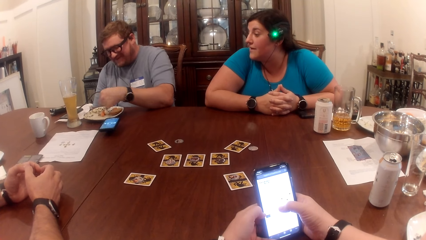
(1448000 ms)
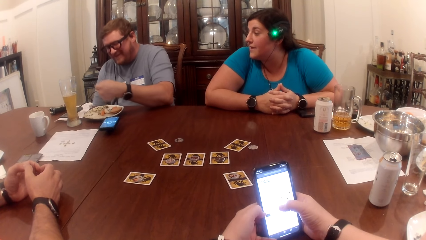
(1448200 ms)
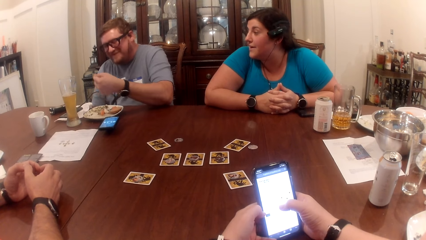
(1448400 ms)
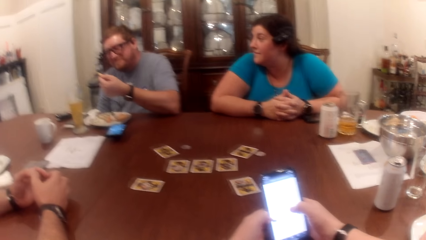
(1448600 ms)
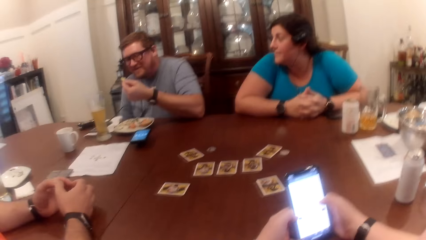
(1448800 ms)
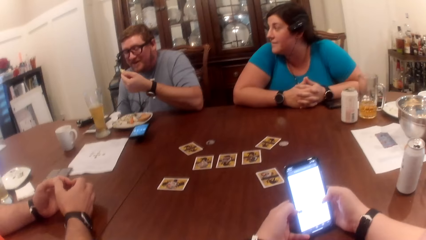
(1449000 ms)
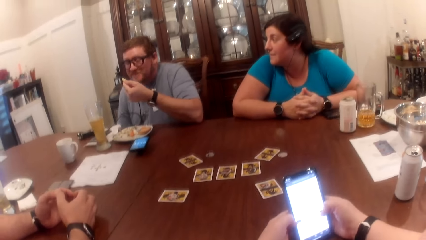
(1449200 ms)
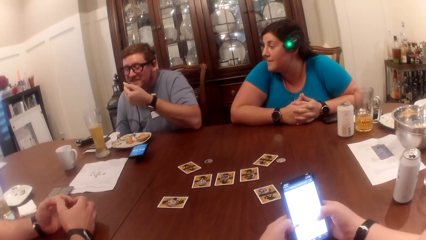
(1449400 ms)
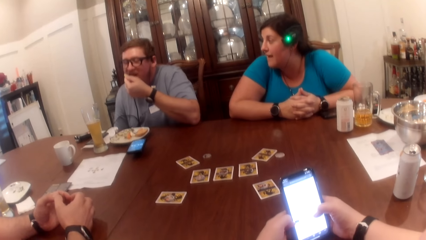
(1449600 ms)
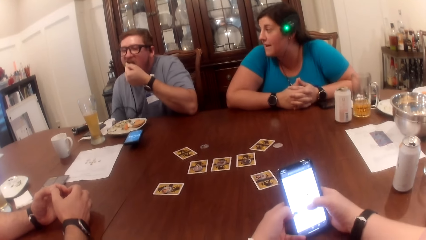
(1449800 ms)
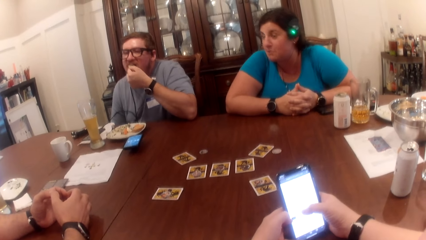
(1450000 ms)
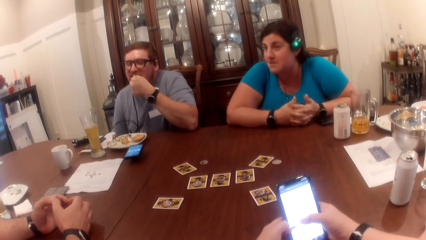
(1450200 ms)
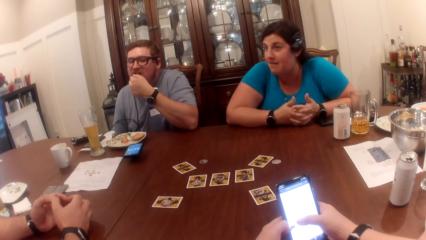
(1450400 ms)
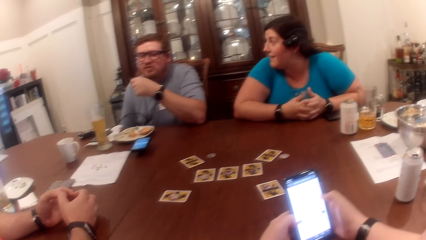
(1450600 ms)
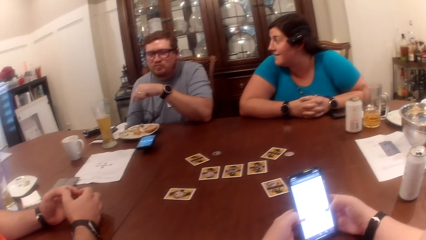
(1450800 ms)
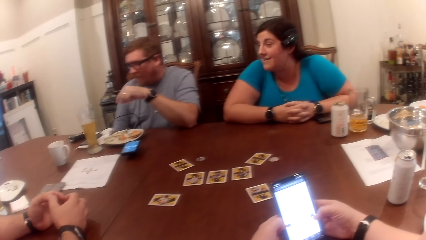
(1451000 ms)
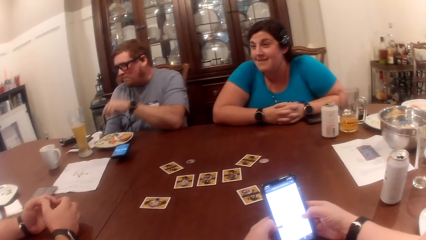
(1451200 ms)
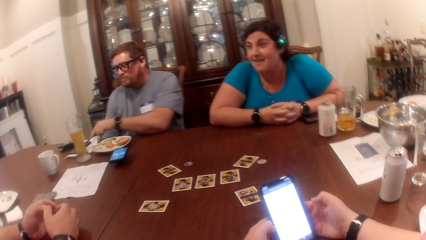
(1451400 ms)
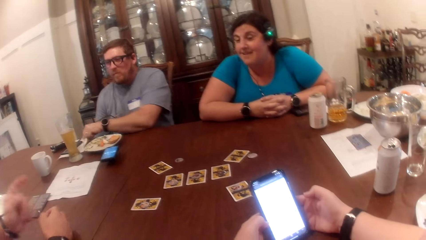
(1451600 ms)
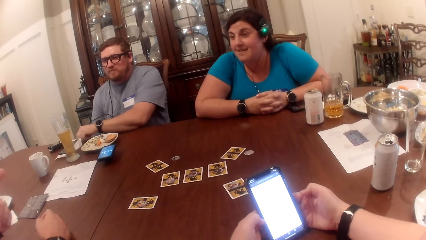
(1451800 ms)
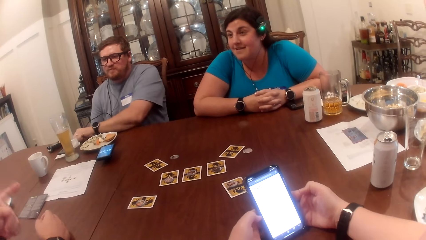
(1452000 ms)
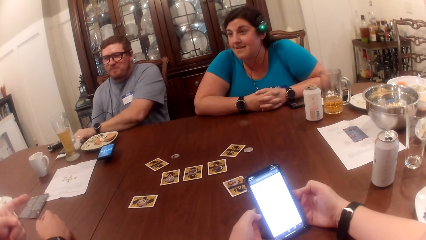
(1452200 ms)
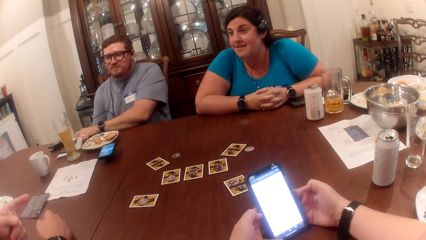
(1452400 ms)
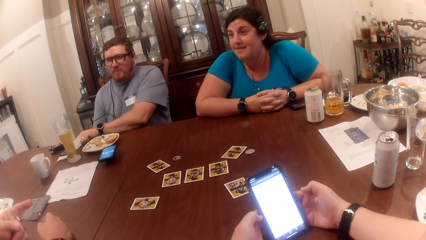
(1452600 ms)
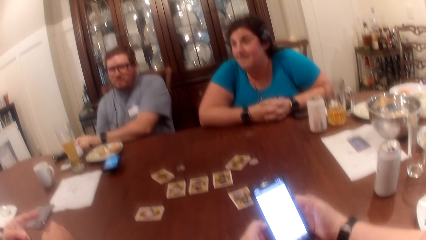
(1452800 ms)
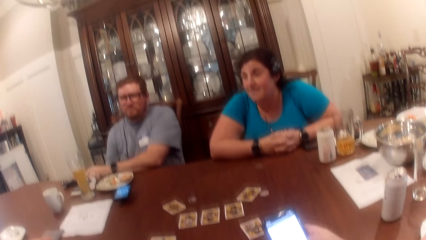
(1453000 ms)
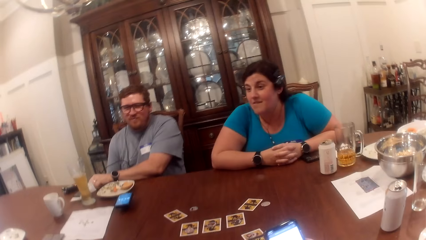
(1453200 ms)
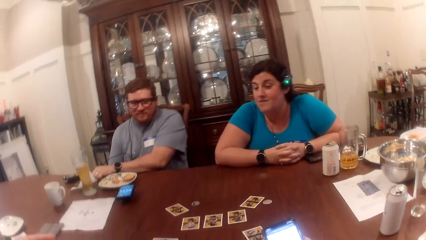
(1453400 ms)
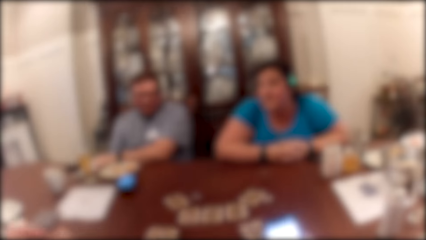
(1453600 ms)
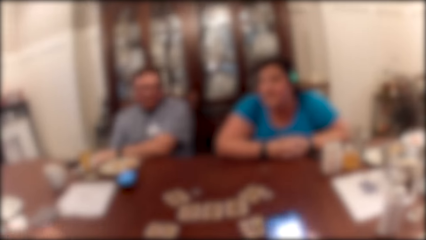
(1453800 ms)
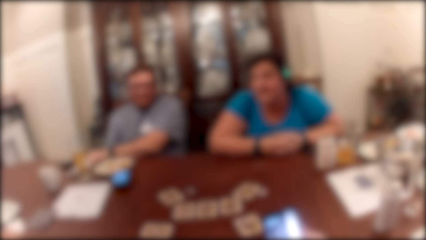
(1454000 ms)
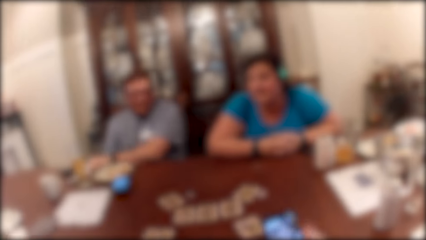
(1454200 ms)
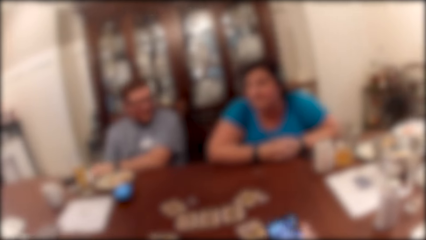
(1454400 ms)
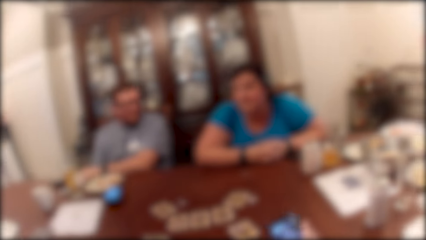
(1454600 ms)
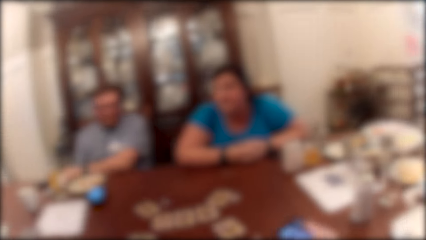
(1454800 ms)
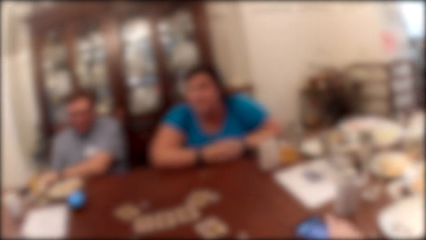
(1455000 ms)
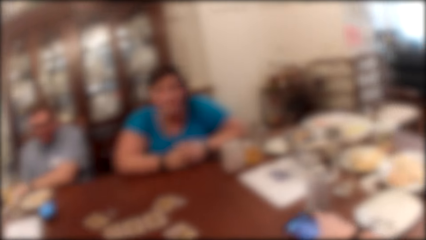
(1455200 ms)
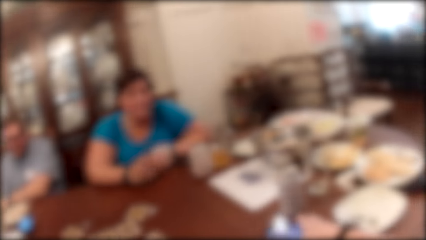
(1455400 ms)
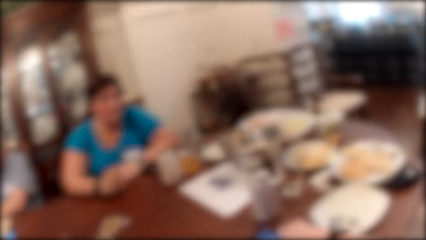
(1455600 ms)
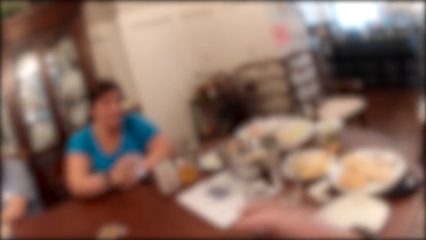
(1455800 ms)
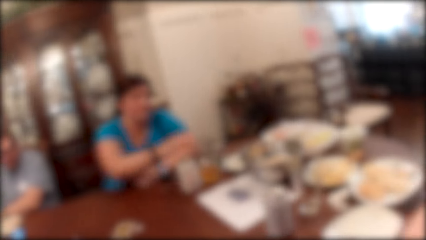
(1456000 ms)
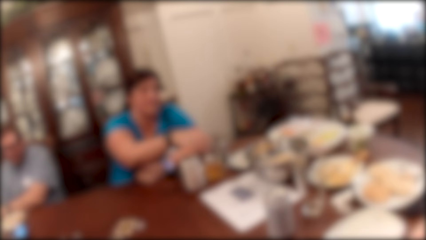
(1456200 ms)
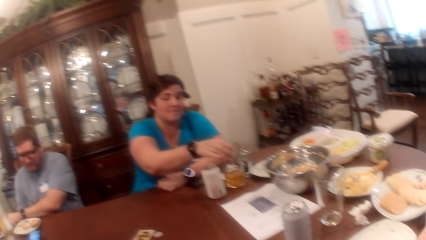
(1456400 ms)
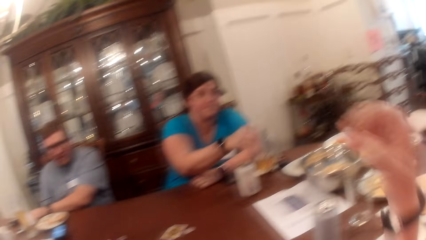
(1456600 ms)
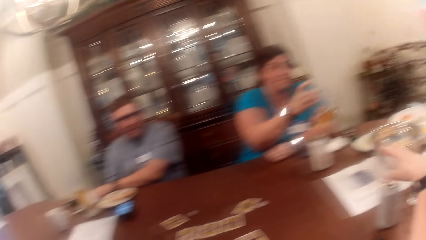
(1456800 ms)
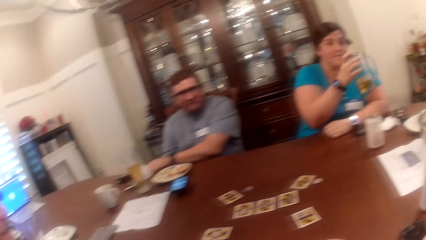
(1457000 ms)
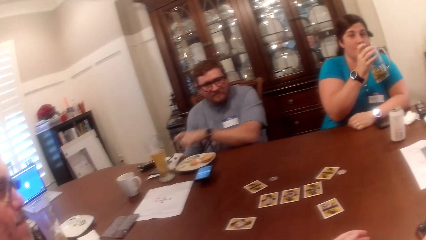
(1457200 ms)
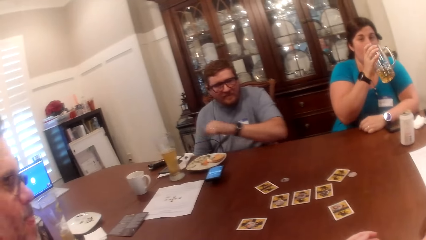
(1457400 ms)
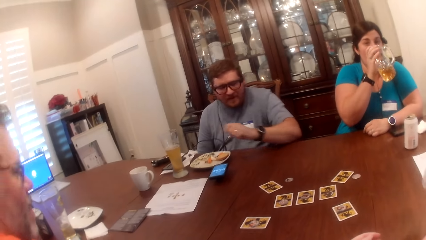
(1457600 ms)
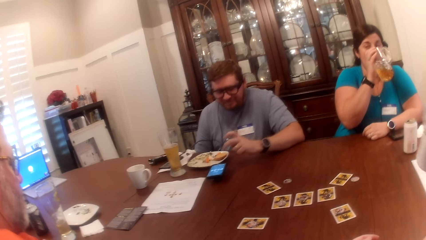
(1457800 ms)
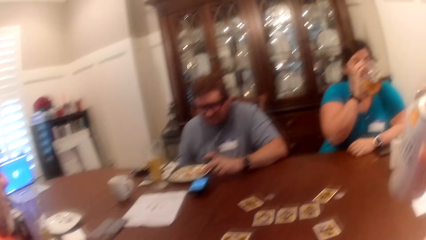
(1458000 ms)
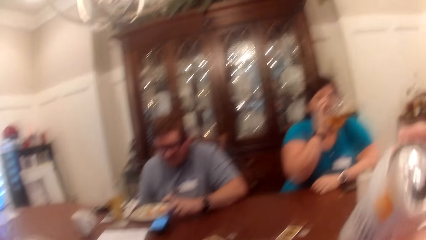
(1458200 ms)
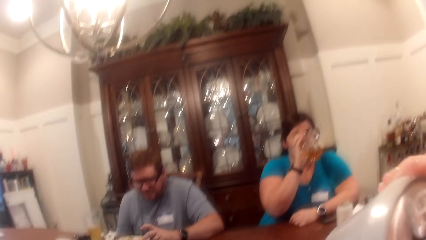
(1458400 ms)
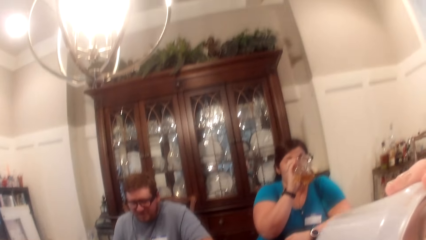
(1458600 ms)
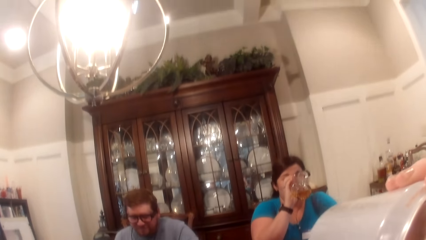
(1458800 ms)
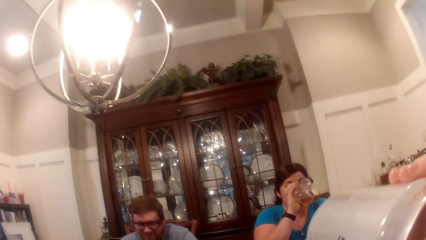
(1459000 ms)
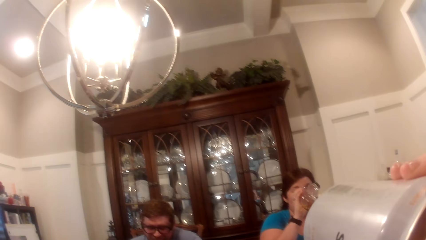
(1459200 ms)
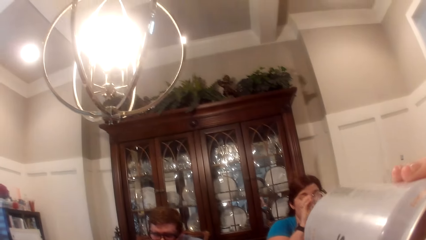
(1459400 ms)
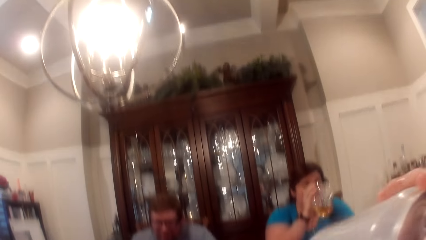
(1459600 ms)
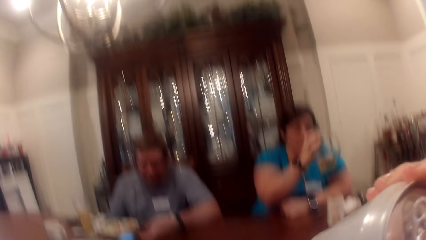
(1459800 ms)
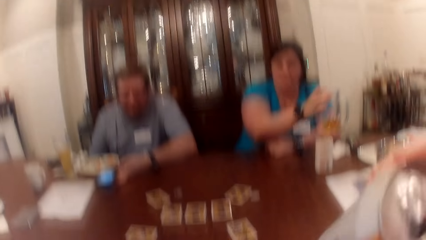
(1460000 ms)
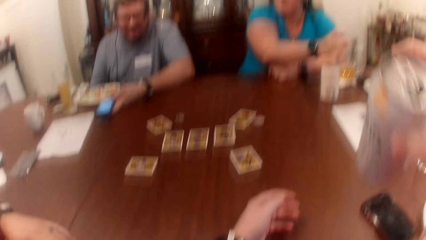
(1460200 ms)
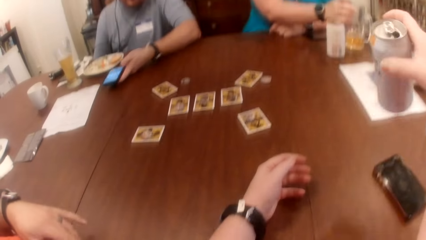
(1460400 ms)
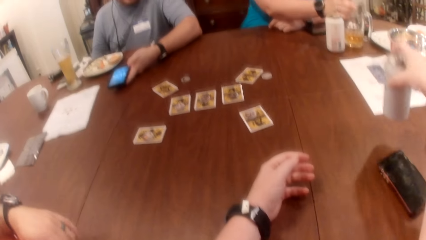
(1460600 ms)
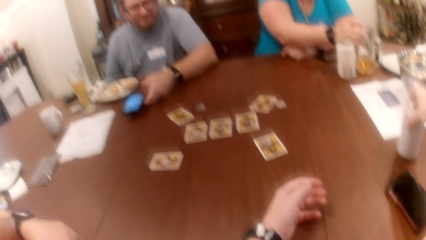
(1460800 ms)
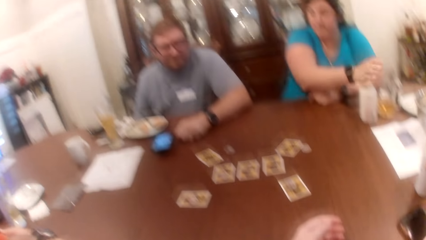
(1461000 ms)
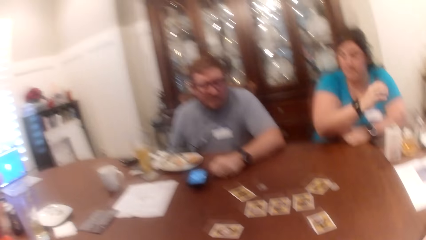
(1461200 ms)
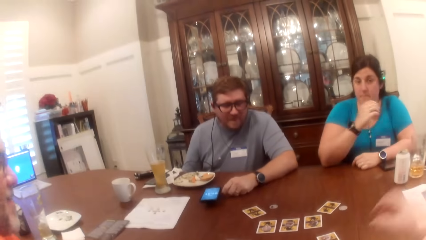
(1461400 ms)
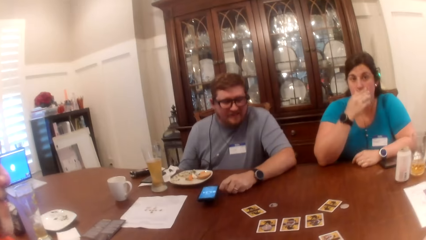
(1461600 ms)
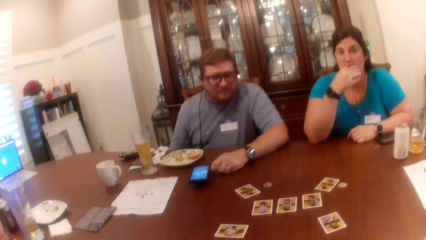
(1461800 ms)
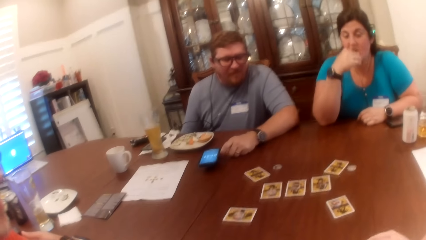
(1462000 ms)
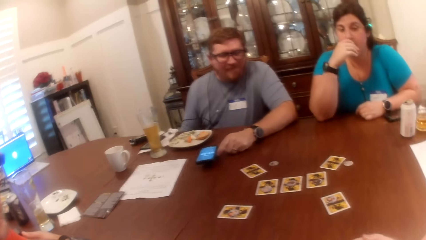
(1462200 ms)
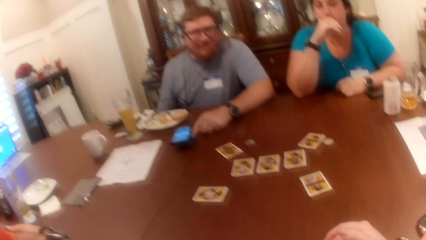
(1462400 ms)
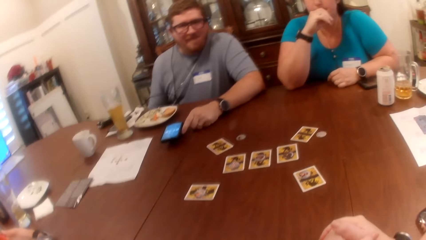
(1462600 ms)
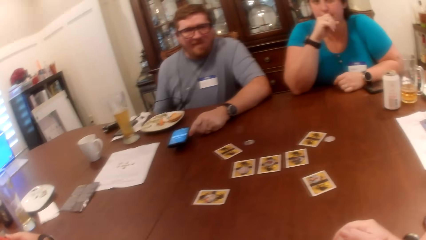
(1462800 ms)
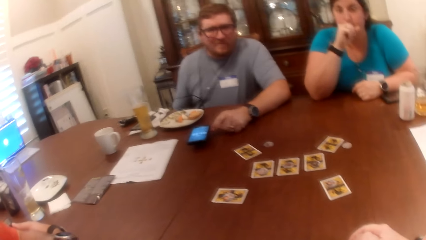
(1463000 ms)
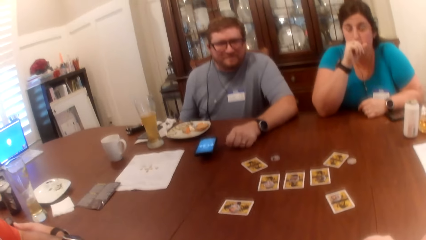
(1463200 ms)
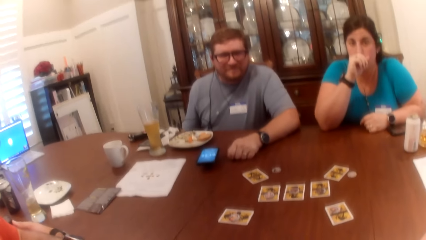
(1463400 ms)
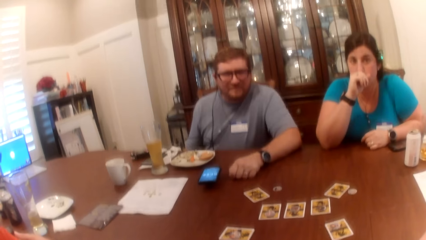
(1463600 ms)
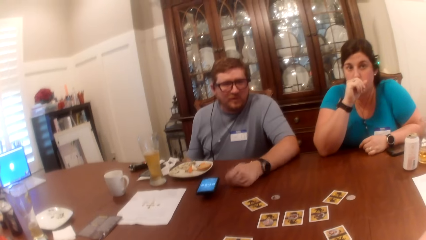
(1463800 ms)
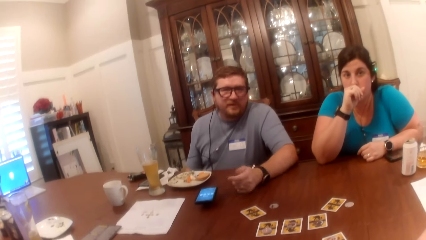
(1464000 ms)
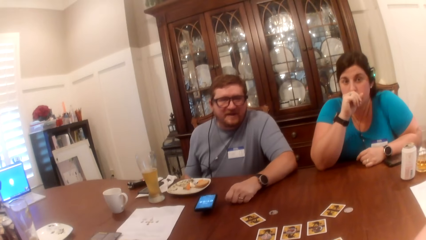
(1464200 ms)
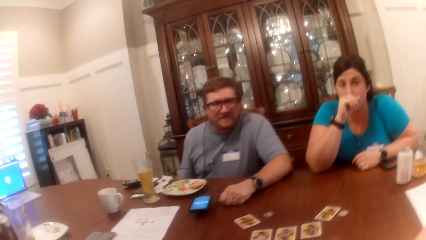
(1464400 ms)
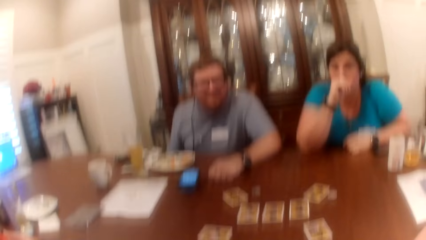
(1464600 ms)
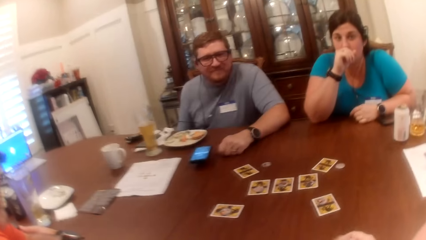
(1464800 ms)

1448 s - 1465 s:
The man eats the chip in his left hand. The man cleans his left hand with the serviette on the table. Another man makes a gesture to the woman with his left hand. The camera wearer drops the phone in her right hand on the table. The woman takes a cup of drink from the table with her right hand. The camera wearer picks up a can from the table. The woman takes a drink from the cup of drink in her right hand. The first man picks a chip from the plate on the table with his right hand. The camera wearer takes a drink from the can in her right hand. The first man adjusts the phone from the table with his left hand. The woman puts the cup of drink in her right hand on the table. The camera wearer puts the can in her right hand on the table. The woman puts her right hand on her face.
